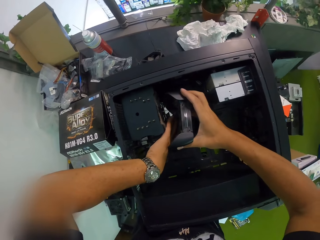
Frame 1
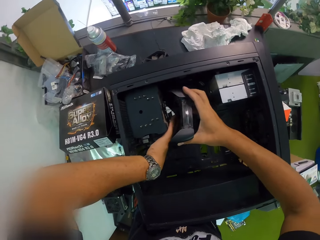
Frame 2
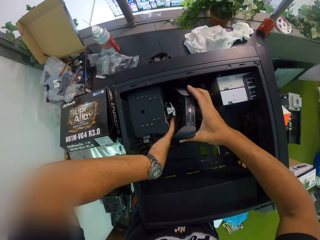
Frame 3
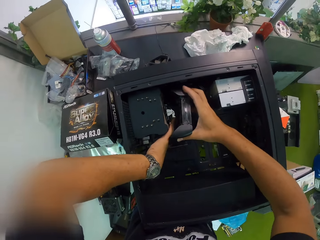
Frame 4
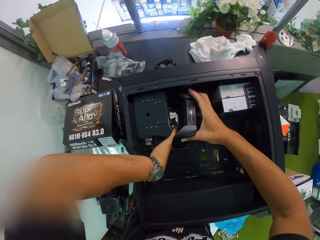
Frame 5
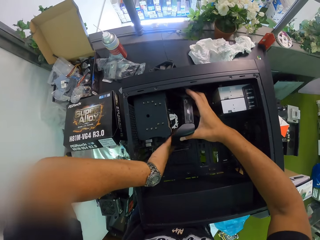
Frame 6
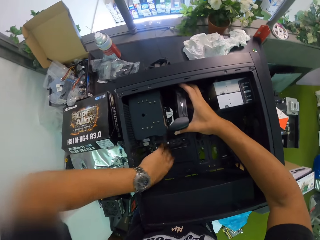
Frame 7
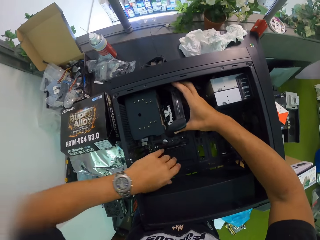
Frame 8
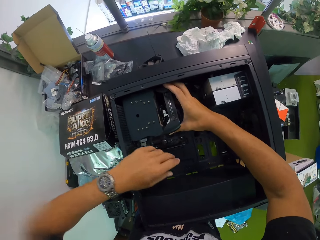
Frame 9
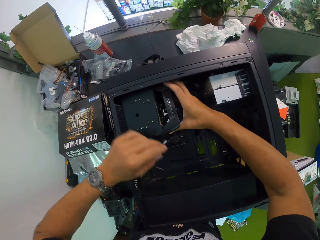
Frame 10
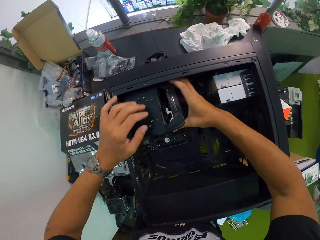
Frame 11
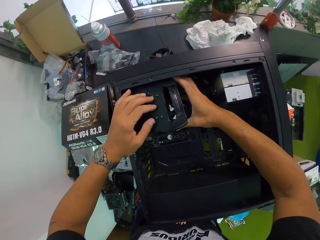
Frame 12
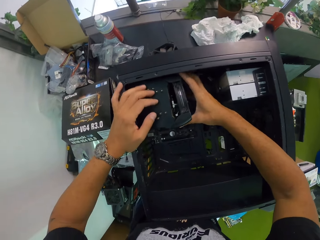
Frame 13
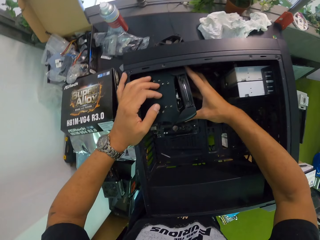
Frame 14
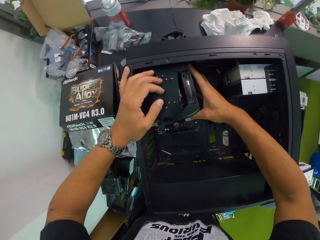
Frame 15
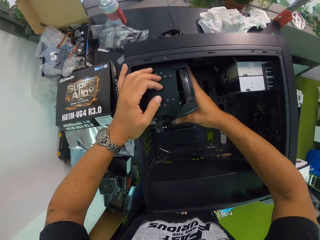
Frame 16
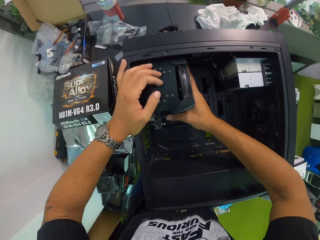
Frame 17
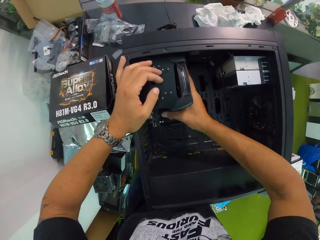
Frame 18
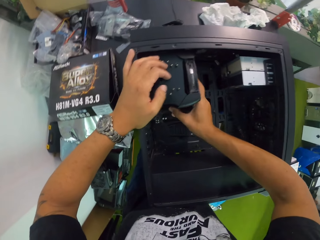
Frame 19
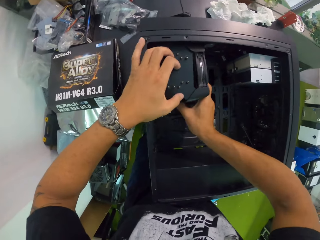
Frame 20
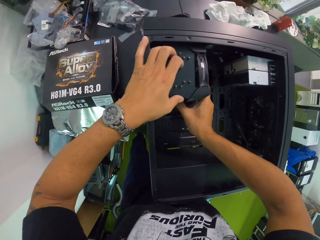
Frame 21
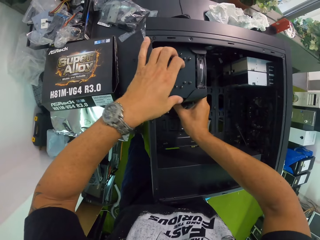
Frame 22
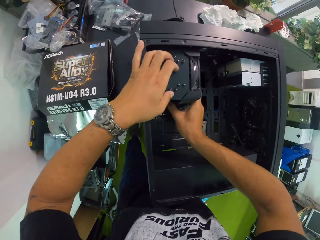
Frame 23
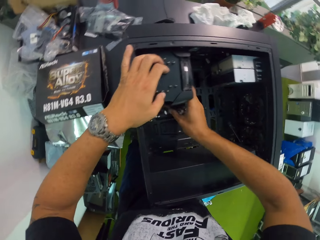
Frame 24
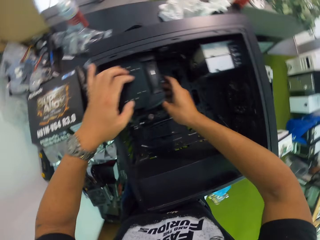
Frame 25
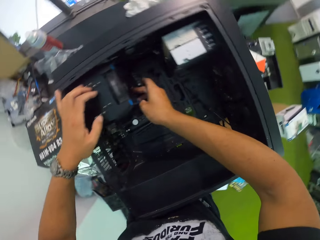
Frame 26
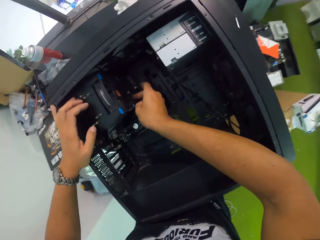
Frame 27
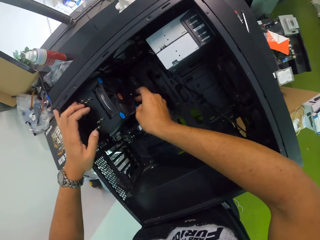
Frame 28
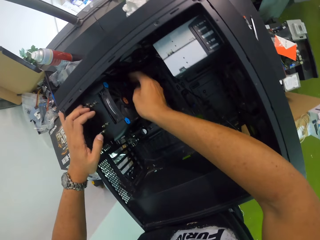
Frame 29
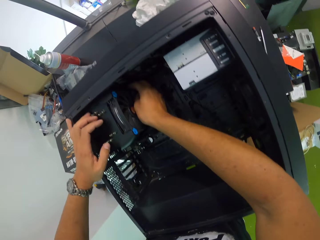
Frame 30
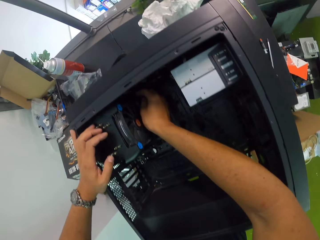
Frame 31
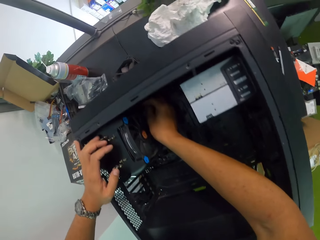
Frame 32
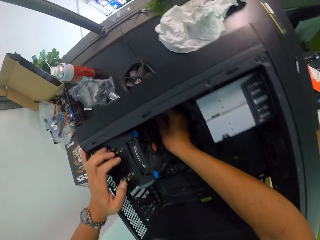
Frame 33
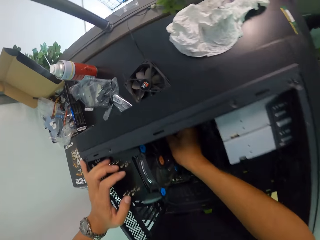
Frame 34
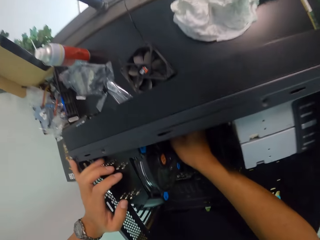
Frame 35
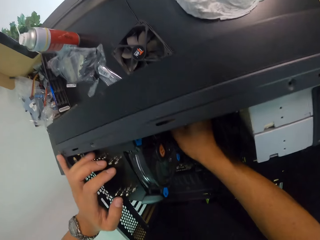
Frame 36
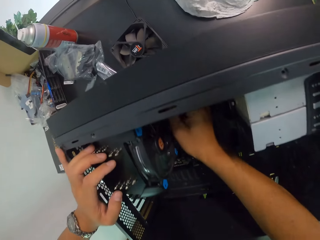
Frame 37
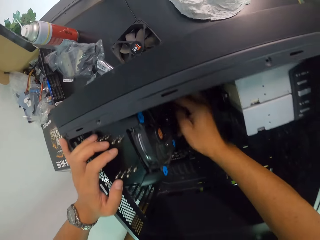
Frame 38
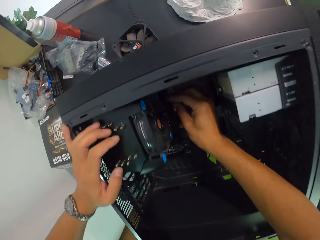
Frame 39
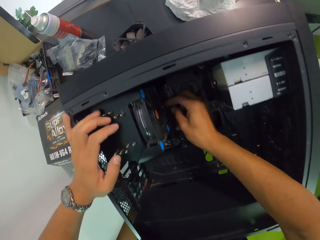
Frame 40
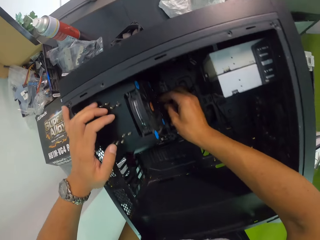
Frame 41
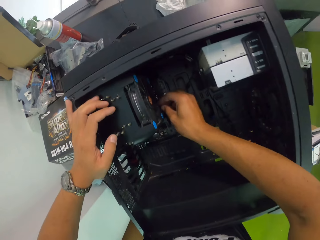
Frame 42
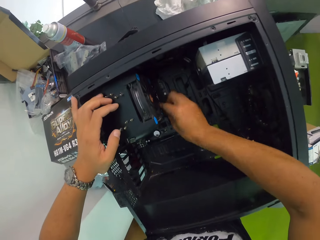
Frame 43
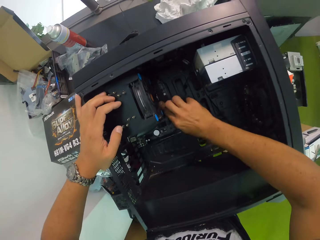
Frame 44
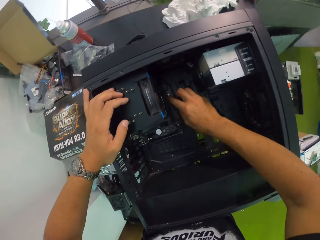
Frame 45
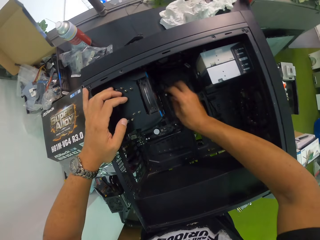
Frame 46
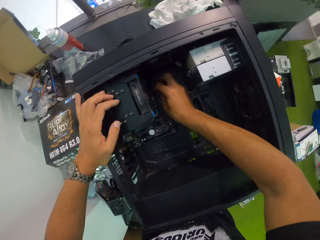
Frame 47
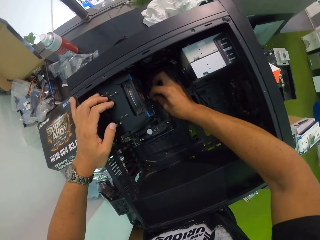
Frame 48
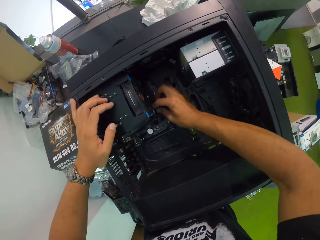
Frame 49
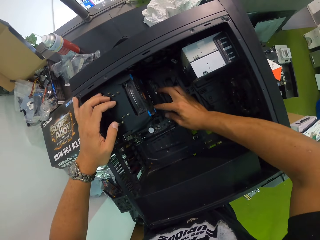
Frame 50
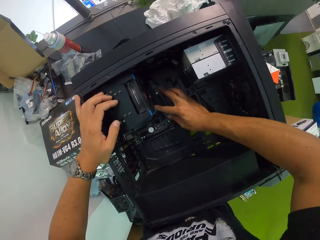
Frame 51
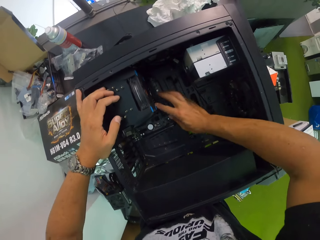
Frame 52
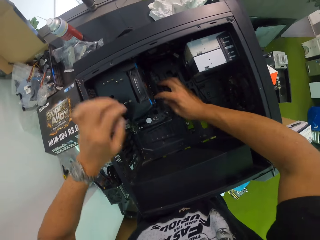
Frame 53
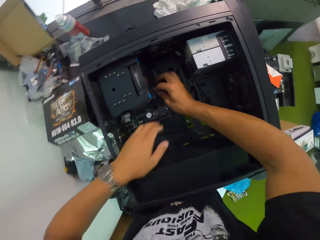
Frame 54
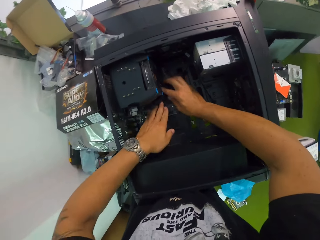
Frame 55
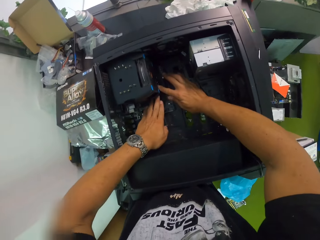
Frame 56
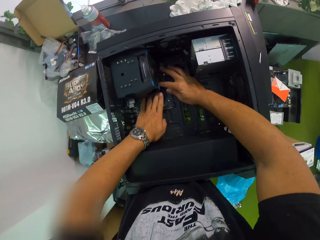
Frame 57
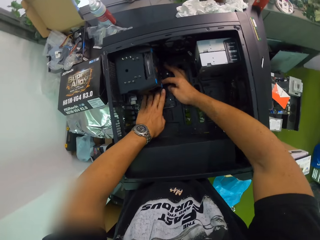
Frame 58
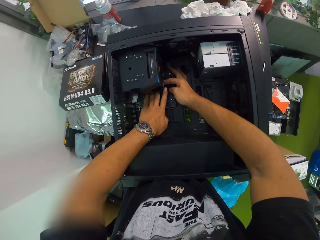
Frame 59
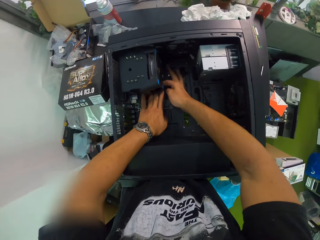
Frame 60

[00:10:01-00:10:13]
The camera wearer attaches the case fan cables to the motherboard with his two hands.

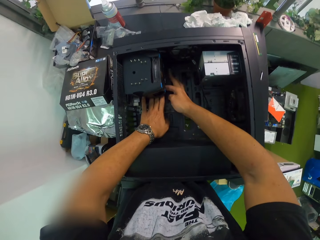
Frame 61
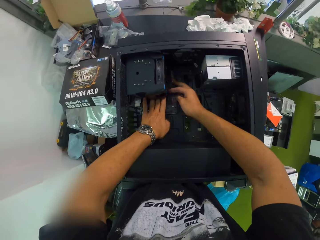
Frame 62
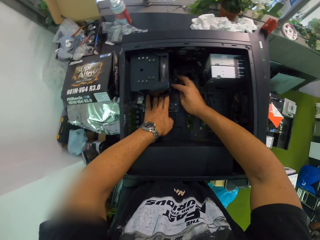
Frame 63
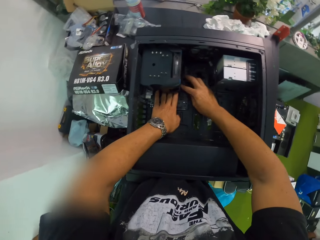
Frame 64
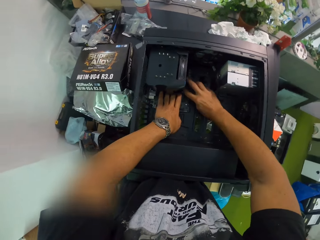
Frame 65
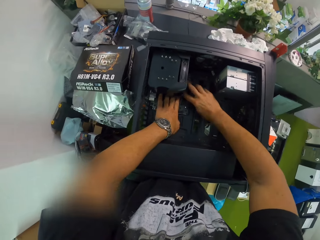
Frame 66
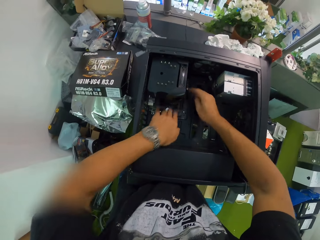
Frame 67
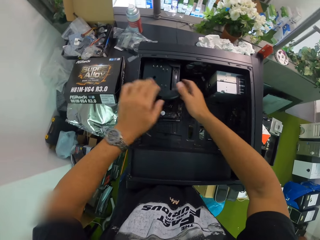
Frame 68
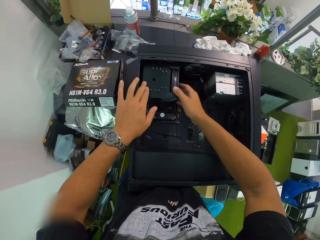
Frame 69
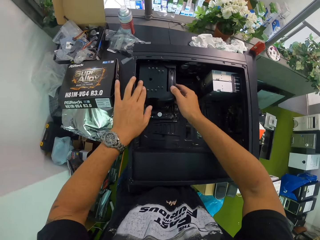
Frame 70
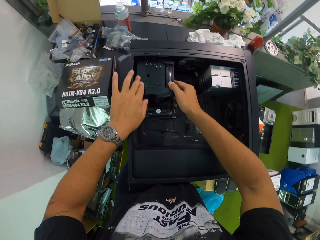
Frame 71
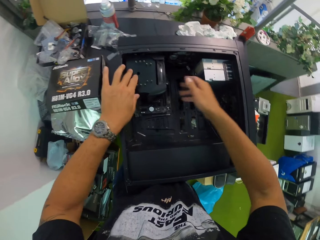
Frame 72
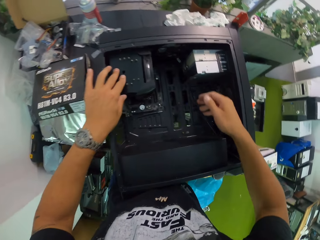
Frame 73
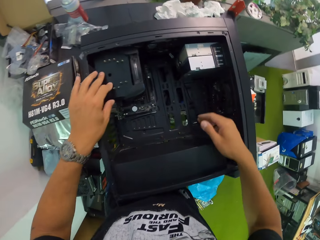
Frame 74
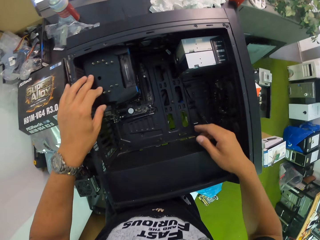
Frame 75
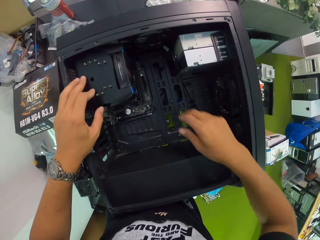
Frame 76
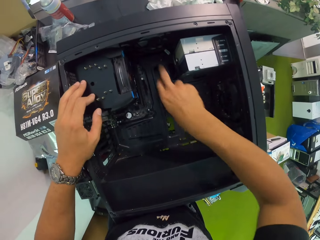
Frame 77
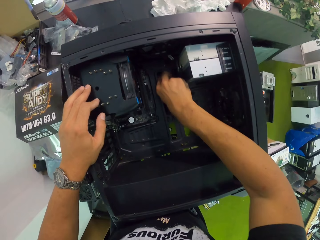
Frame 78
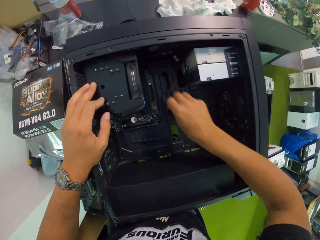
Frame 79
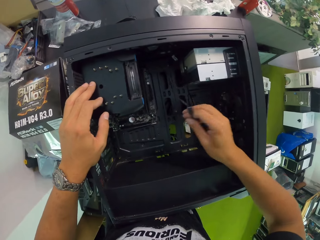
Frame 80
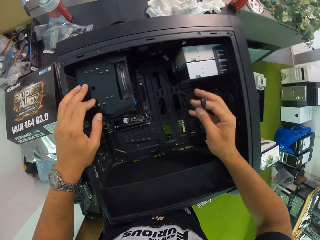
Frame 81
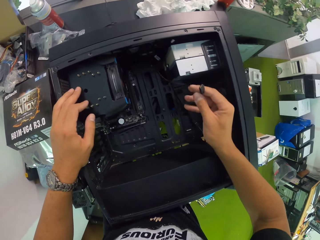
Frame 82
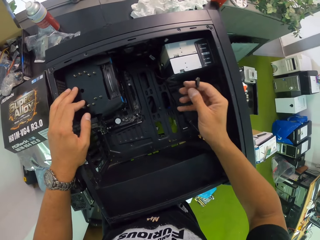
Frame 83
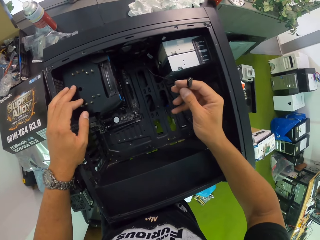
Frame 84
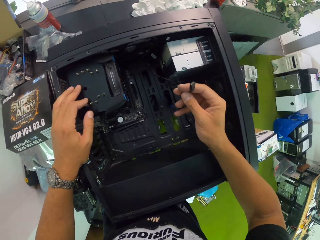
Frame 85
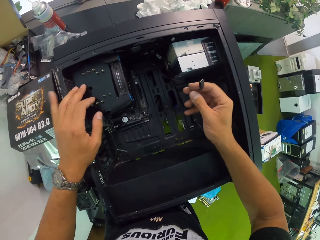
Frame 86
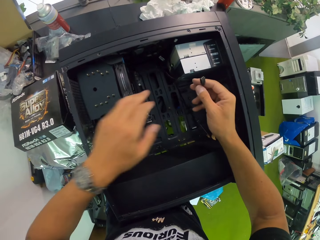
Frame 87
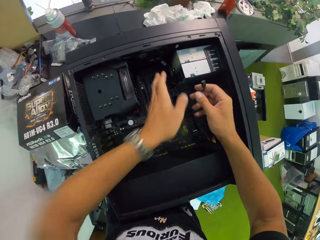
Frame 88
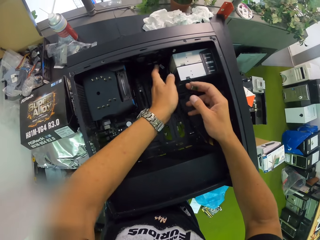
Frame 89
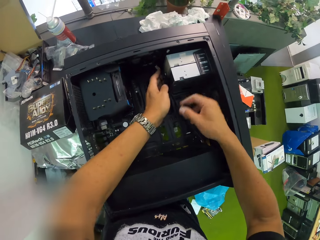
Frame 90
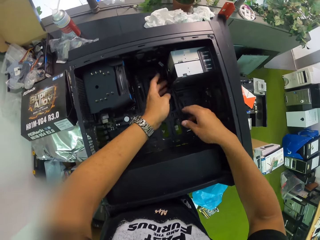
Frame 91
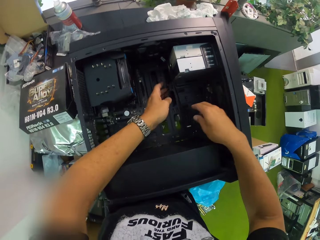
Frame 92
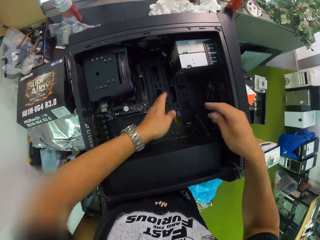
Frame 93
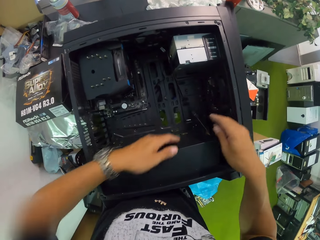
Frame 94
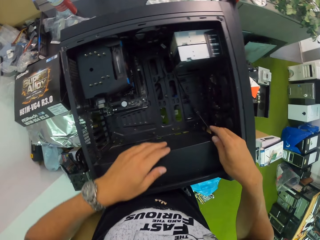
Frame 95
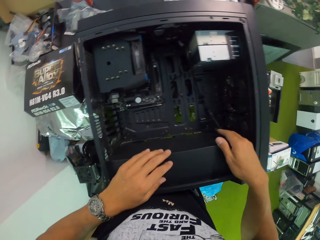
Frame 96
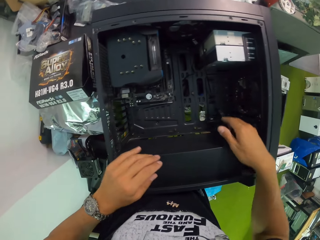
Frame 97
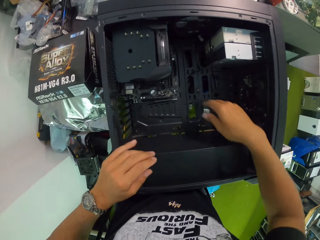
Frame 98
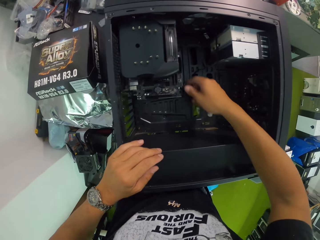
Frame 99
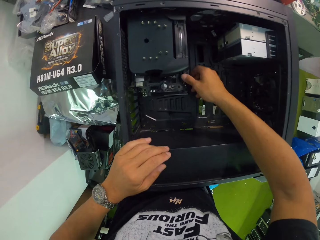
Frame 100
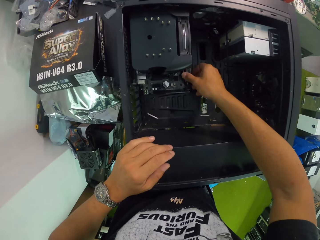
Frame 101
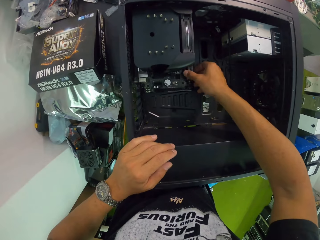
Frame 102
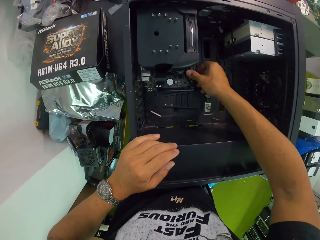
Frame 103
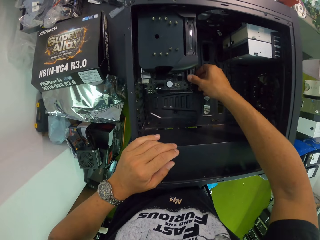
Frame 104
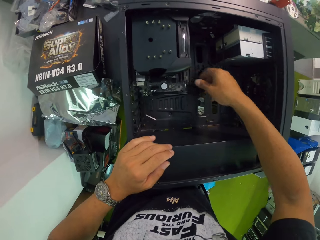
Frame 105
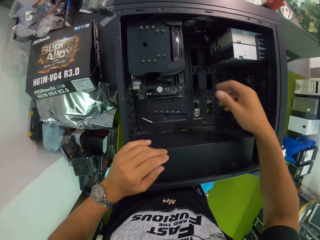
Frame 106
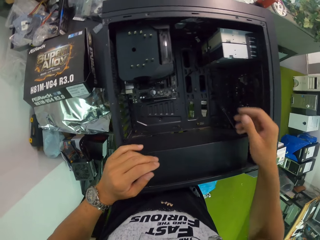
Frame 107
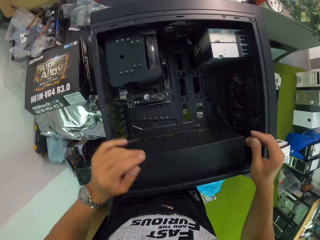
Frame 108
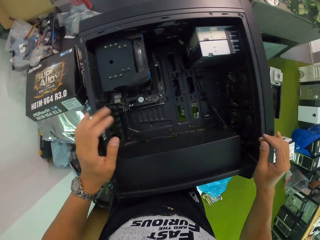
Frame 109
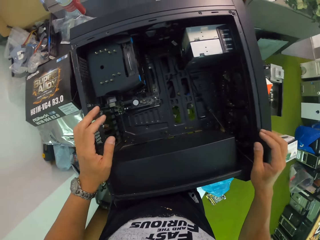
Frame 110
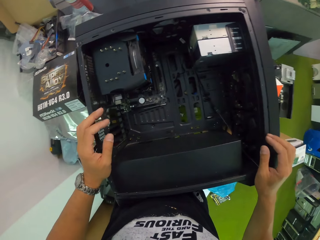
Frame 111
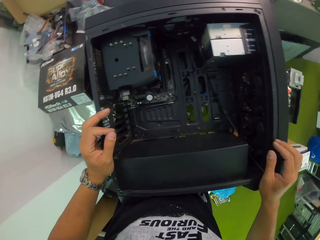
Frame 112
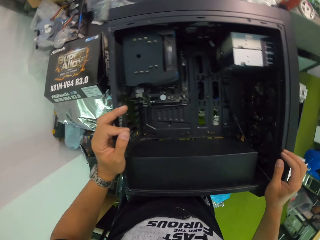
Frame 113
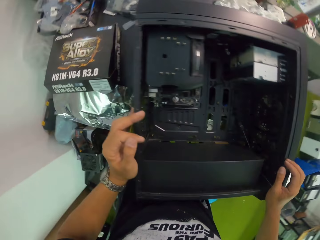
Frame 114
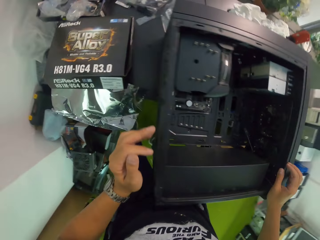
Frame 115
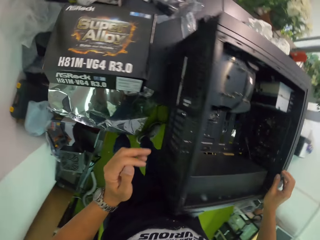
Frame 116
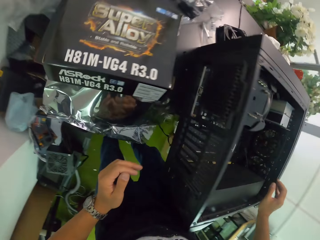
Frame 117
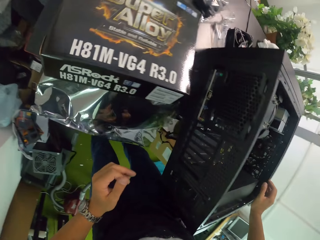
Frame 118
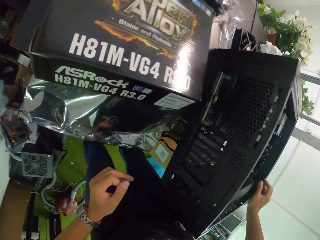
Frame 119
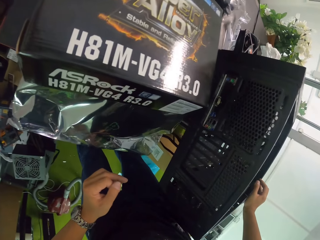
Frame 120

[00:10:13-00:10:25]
The camera wearer picks up a black cable with his right hand. He holds the black cable with both hands. He moves the motherboard in the computer case with his right hand. He touches something.
